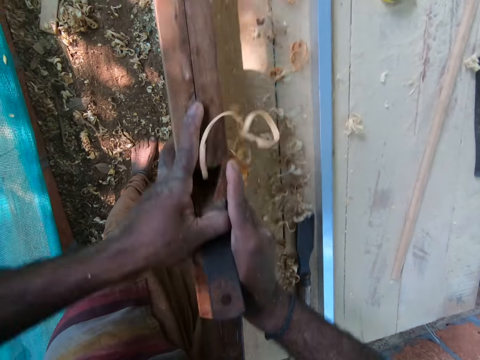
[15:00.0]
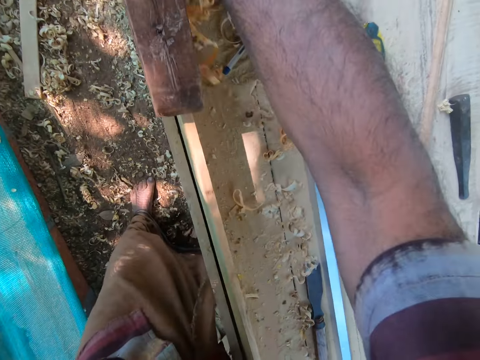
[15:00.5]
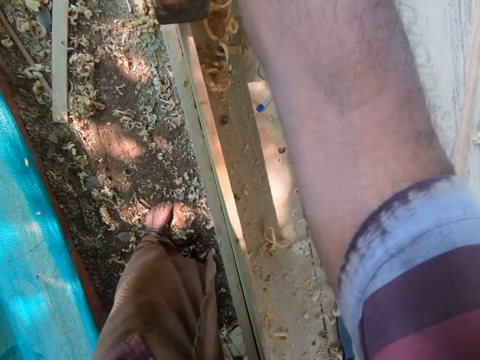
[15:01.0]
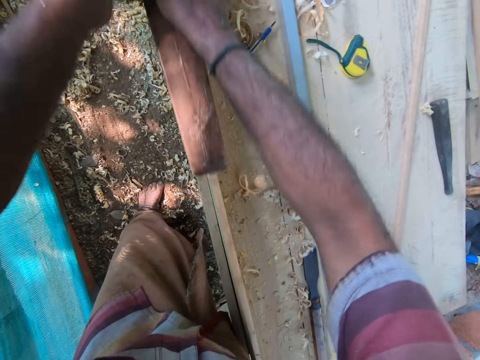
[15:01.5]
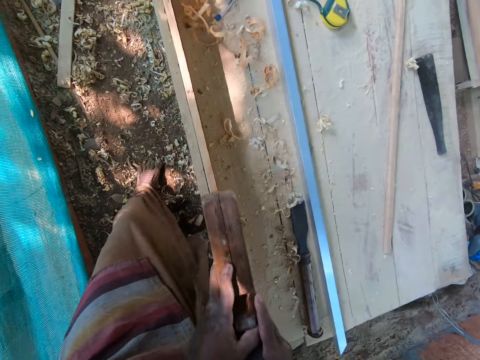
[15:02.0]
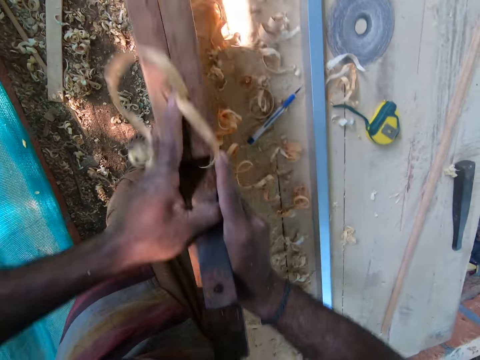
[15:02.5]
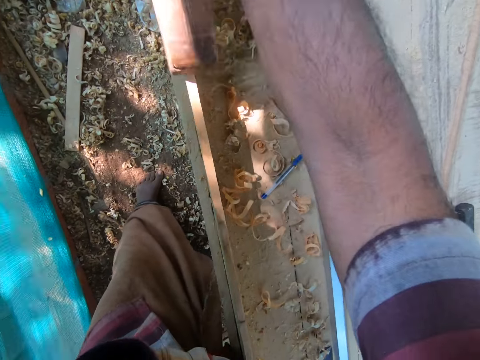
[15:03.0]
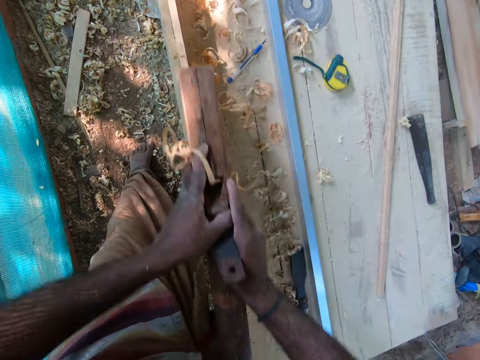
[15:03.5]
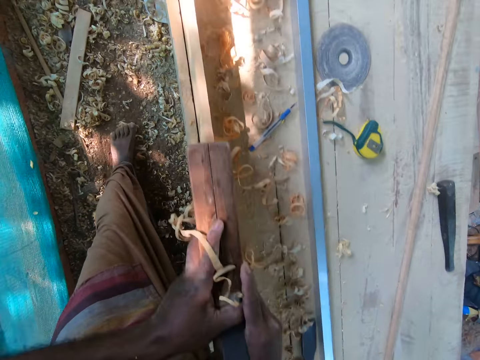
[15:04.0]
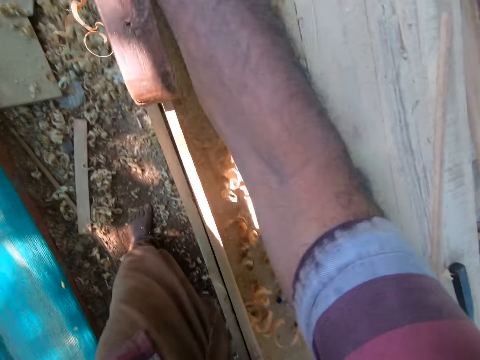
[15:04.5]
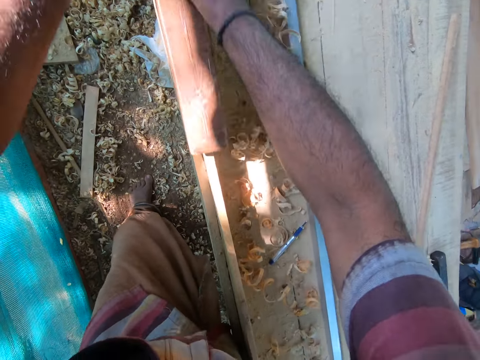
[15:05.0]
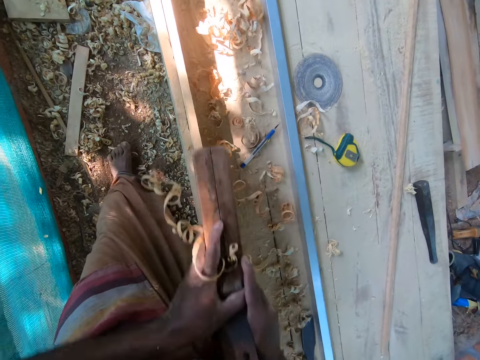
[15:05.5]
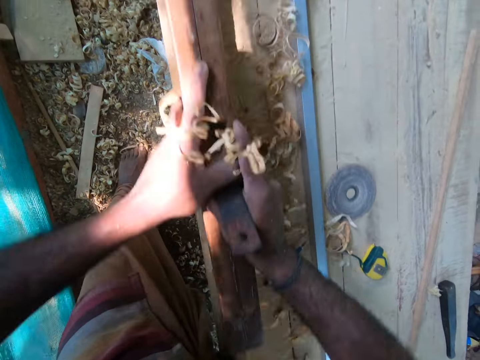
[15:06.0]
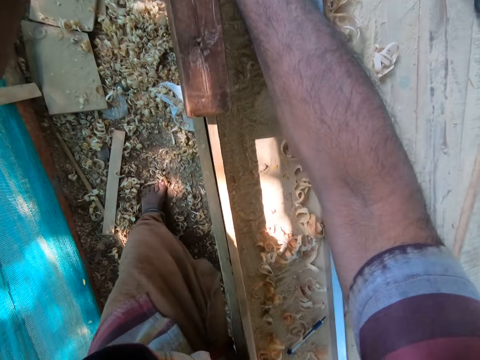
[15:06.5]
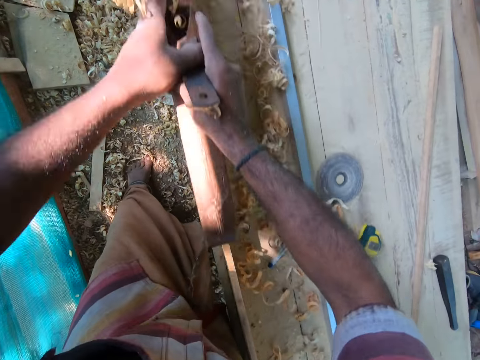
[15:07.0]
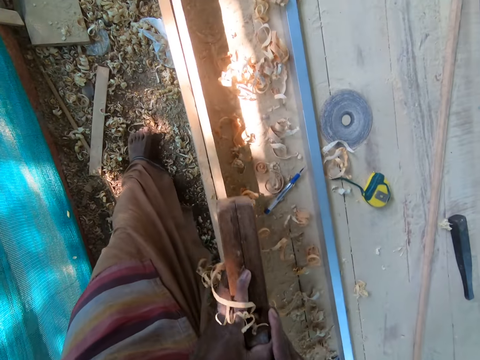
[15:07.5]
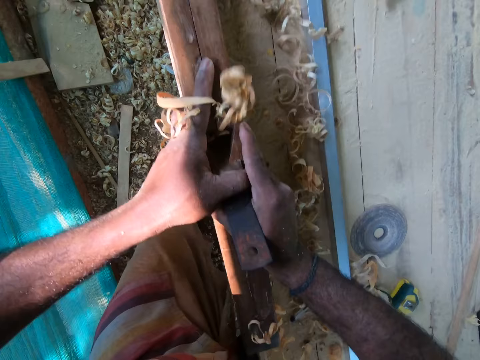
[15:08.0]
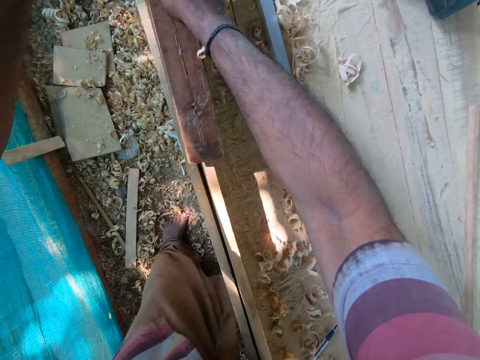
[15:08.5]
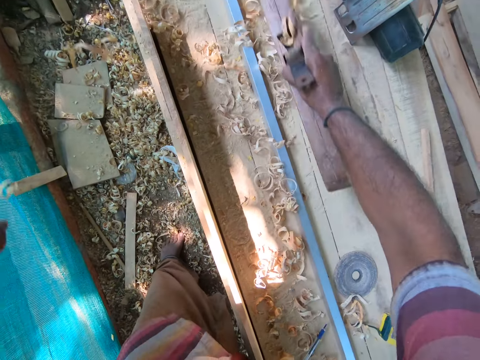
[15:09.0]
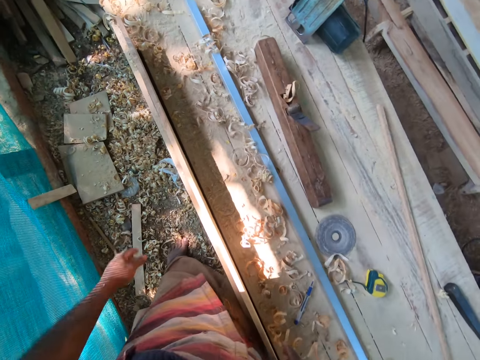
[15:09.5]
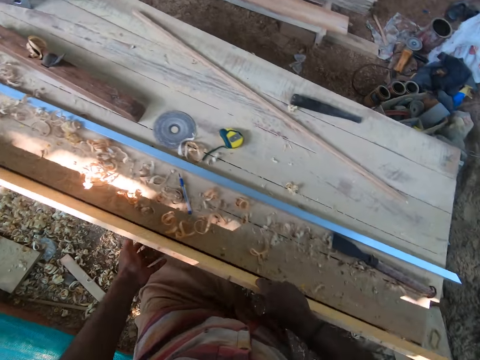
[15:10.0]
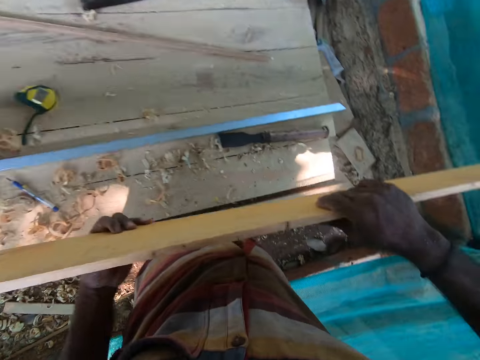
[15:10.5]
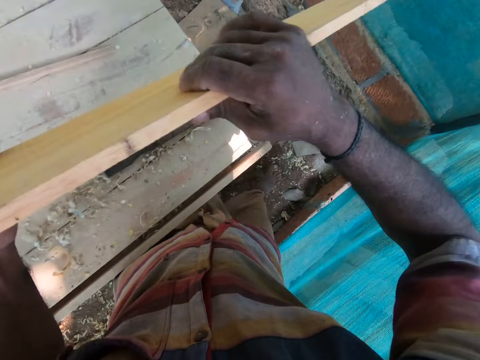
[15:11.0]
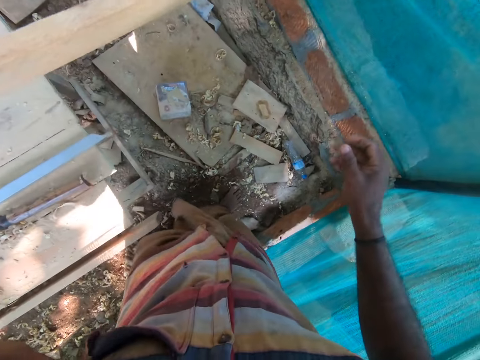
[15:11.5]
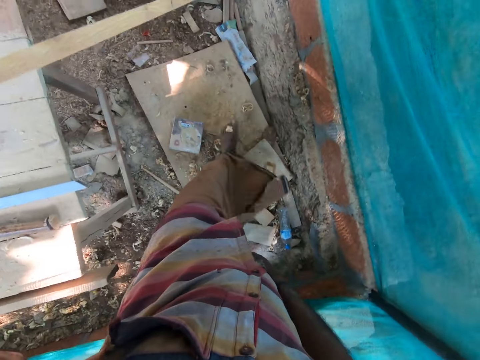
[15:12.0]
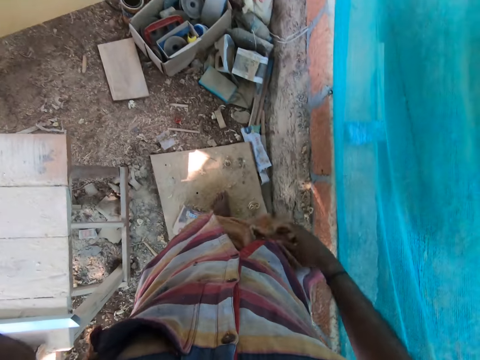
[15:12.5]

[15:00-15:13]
The camera wearer drops the jack plane on the wooden table with his right hand. He holds the wood on the wooden table with his right hand. He carries the wood from the wooden table with both hands. He holds the wood with his left hand.

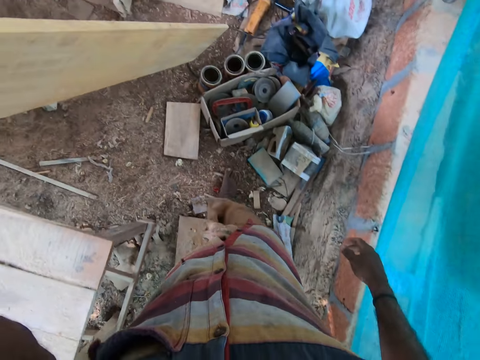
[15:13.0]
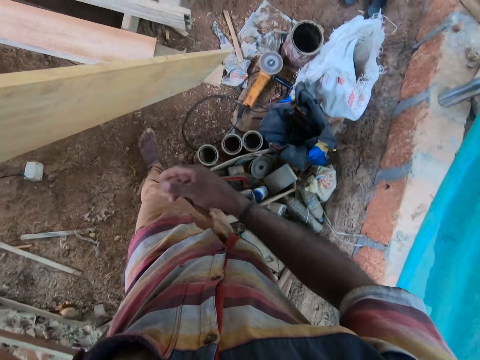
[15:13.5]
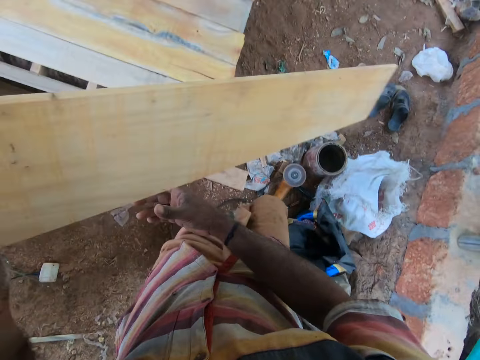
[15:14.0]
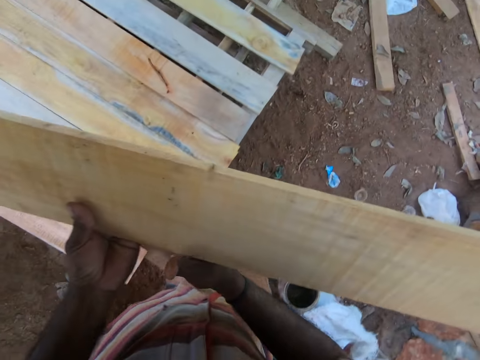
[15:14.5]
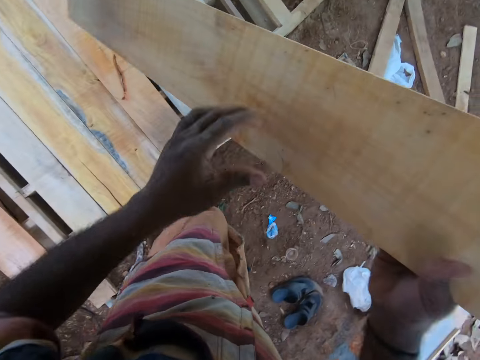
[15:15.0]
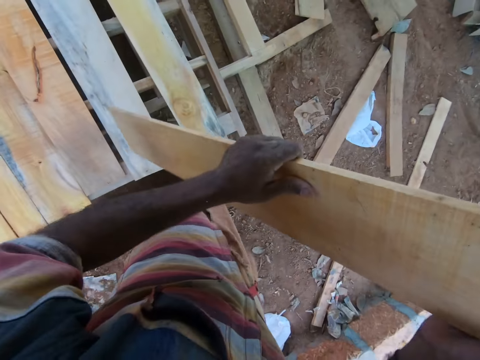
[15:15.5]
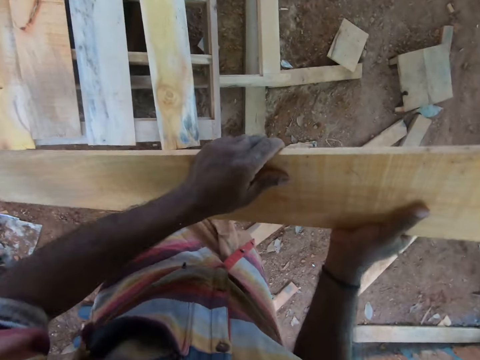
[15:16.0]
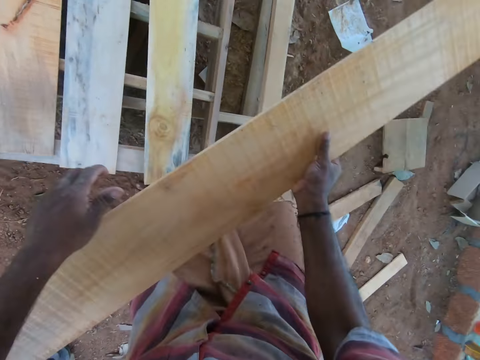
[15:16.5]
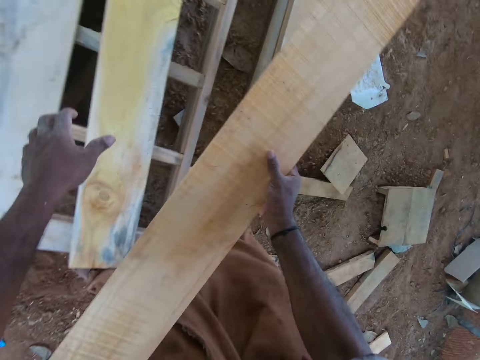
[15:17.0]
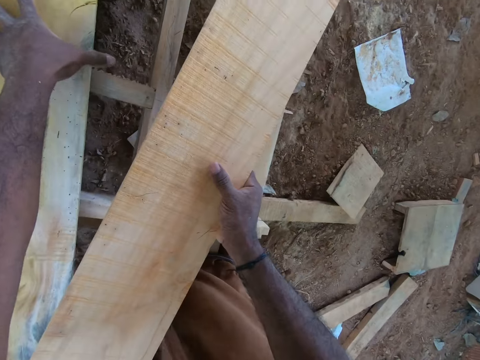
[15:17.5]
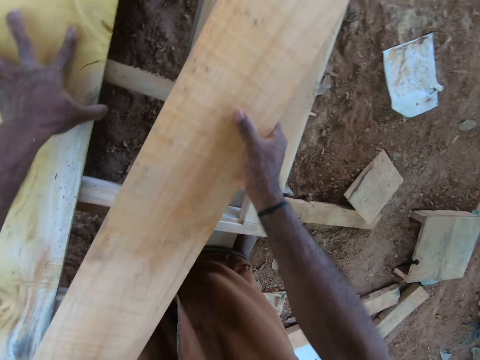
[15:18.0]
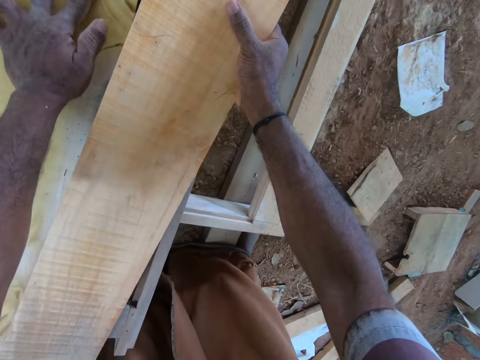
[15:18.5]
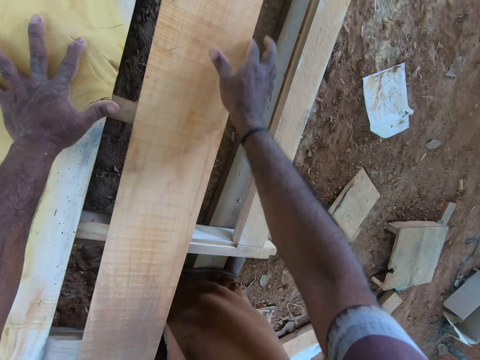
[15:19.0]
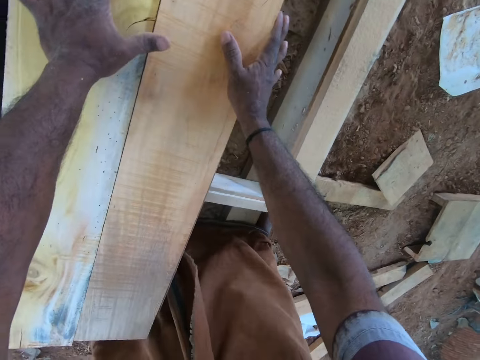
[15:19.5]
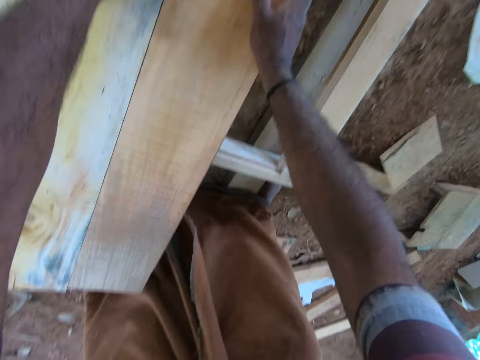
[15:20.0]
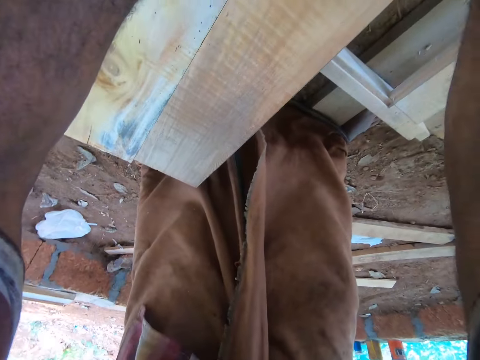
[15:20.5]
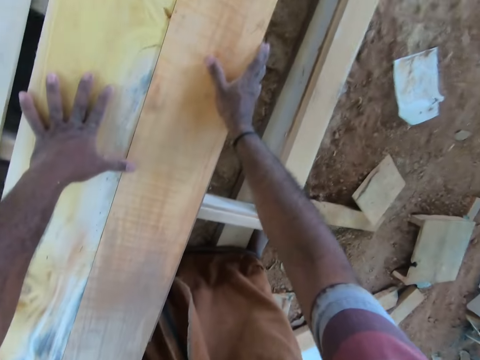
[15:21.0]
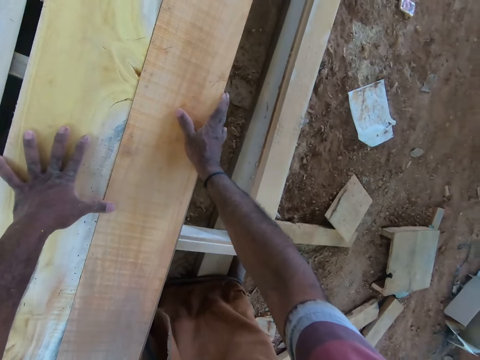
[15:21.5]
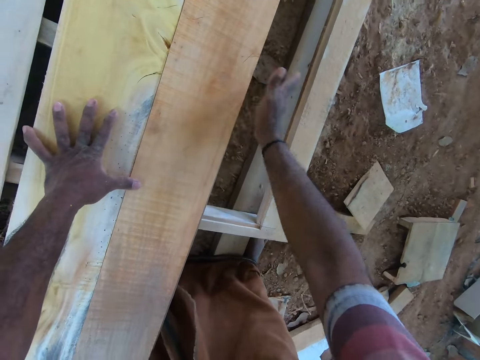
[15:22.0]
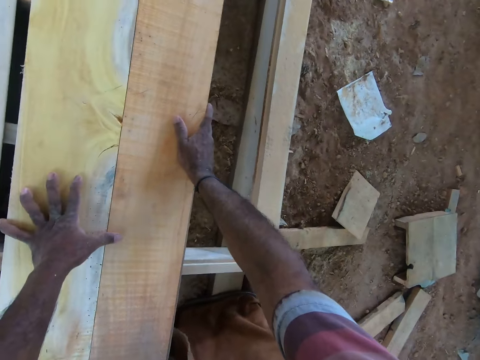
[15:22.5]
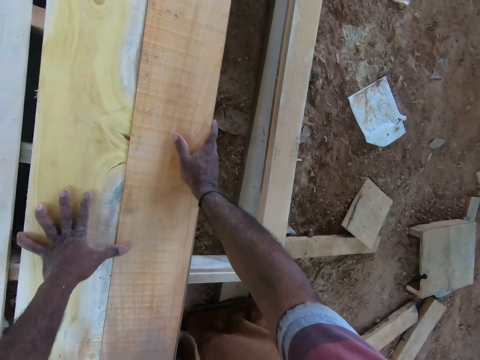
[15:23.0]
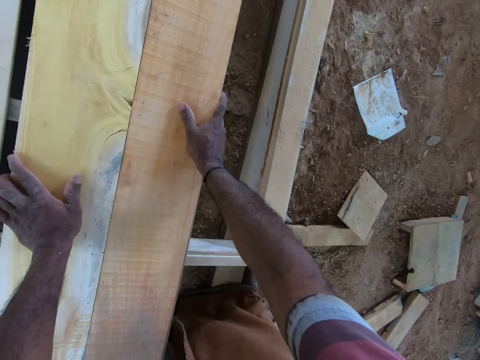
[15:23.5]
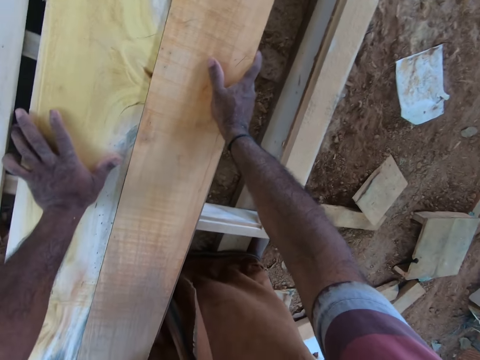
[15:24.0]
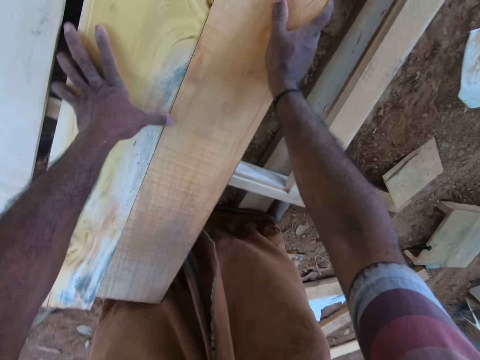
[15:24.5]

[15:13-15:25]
The camera wearer walks around. He passes the wood from his left hand to his right hand. He holds the wood with both hands. He adjusts the wood on the wooden structure with his left hand. He picks up the wood. He drops the wood on the wooden structure with his right hand. He adjusts the wood on the wooden structure with his right hand. He holds the wood. He hits the wood on the wooden structure with his right hand.

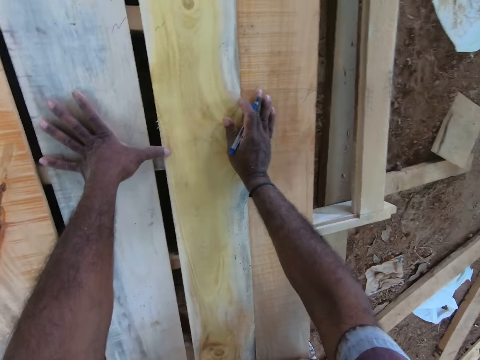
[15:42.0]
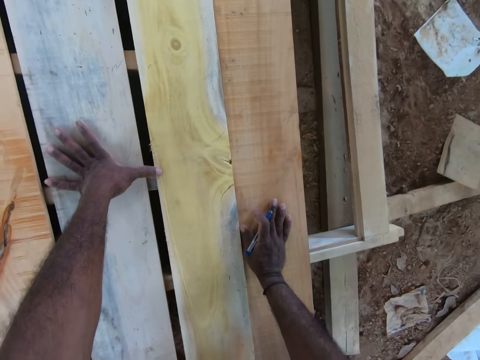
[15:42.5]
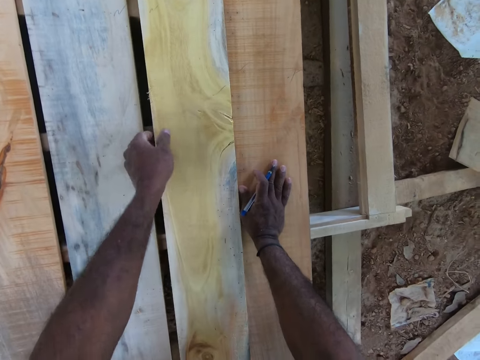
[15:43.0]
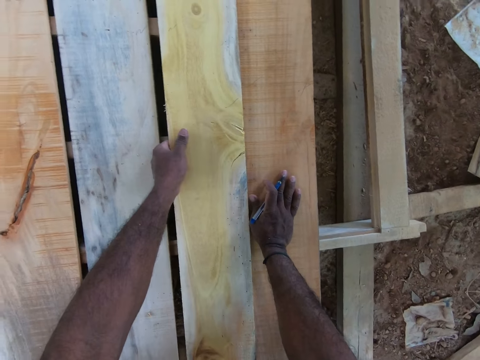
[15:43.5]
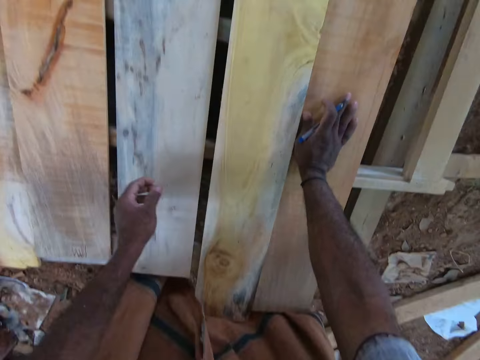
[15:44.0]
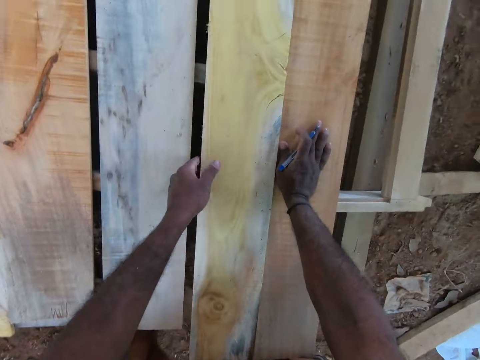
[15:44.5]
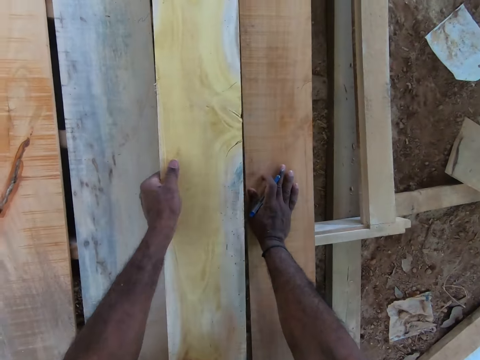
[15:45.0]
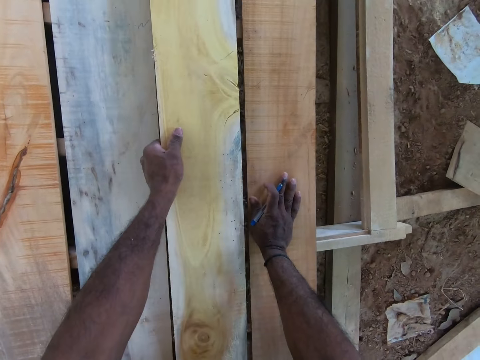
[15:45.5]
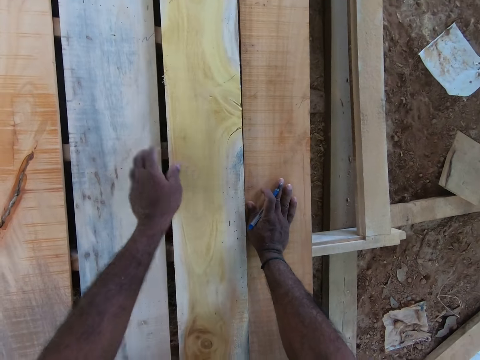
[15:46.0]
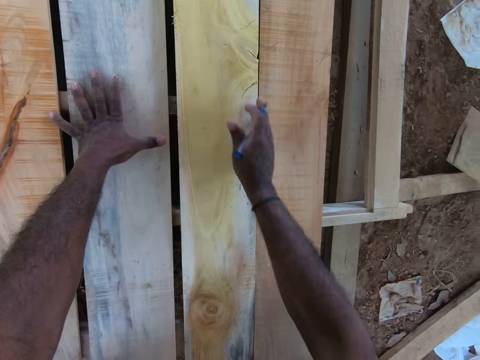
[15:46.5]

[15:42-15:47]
The camera wearer places his right hand on the wood. He holds the wood on the wooden structure with his left hand. He adjusts the wood on the wooden structure with his left hand. He picks up the wood. He drops the wood. He places his left hand on the wood.
